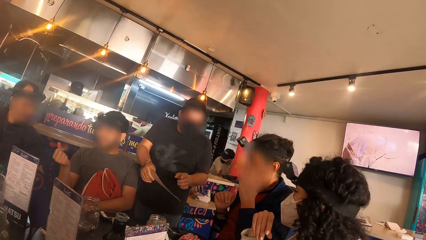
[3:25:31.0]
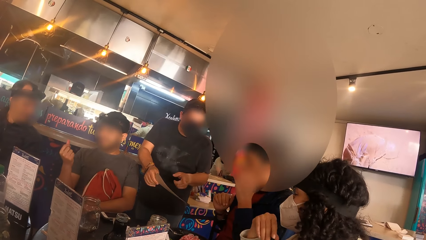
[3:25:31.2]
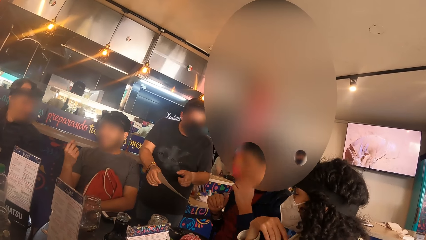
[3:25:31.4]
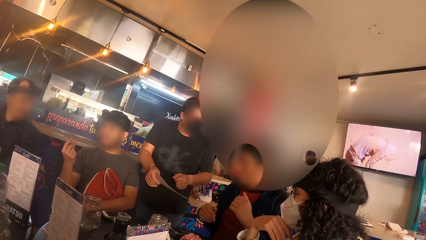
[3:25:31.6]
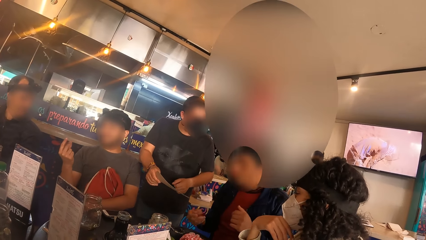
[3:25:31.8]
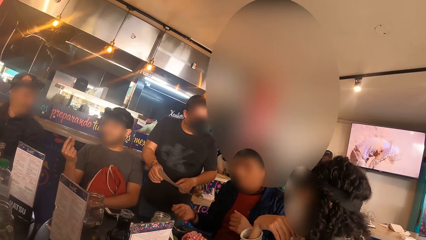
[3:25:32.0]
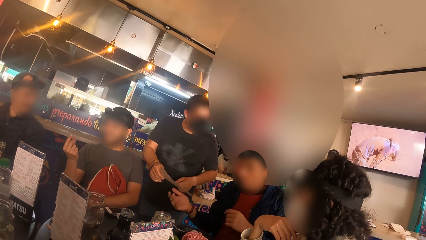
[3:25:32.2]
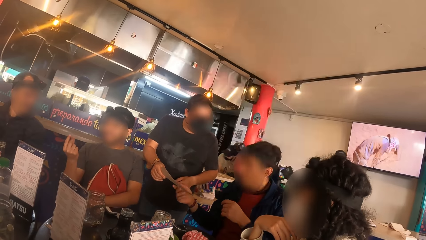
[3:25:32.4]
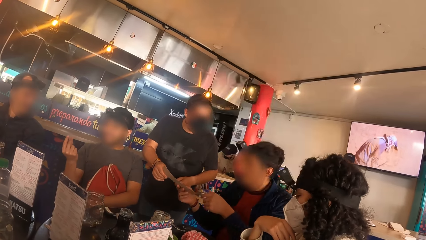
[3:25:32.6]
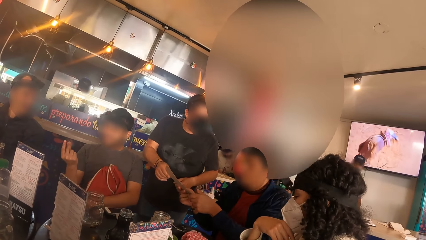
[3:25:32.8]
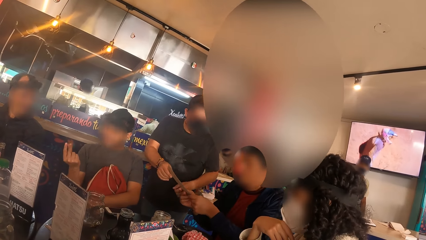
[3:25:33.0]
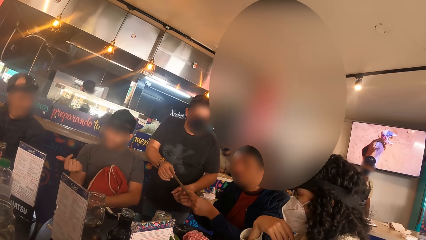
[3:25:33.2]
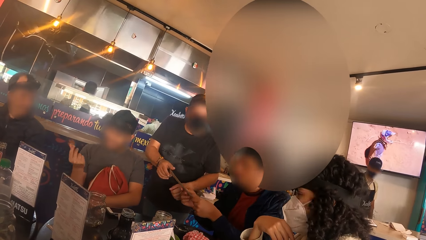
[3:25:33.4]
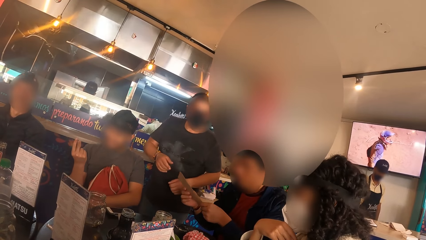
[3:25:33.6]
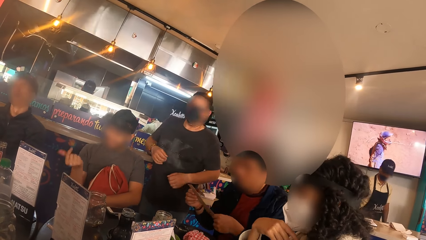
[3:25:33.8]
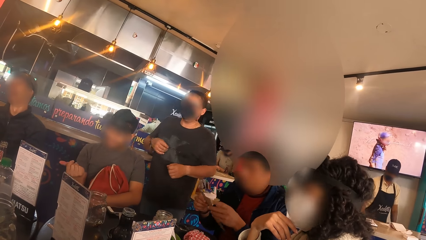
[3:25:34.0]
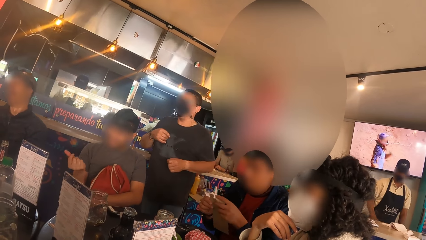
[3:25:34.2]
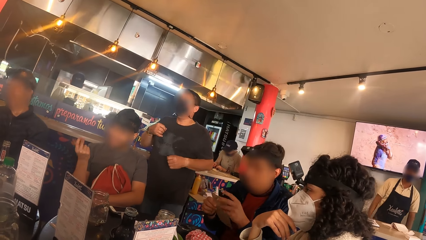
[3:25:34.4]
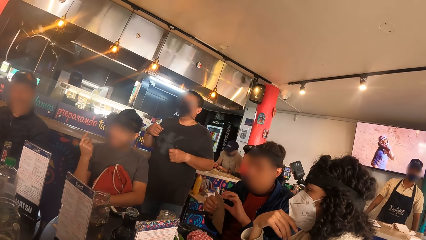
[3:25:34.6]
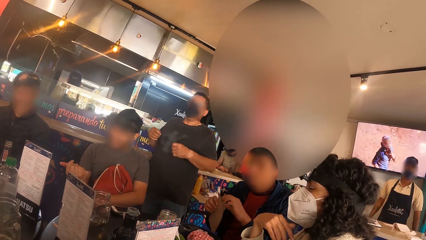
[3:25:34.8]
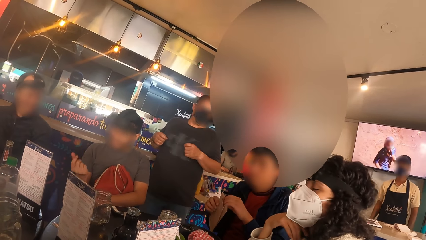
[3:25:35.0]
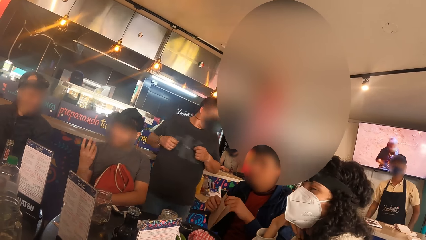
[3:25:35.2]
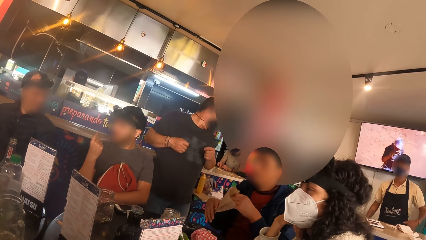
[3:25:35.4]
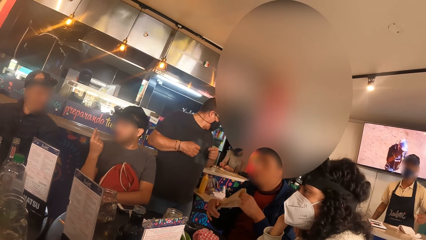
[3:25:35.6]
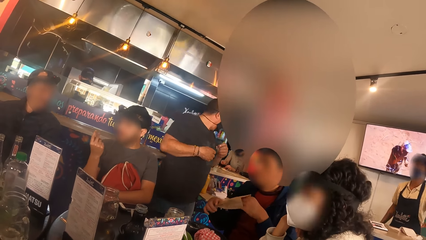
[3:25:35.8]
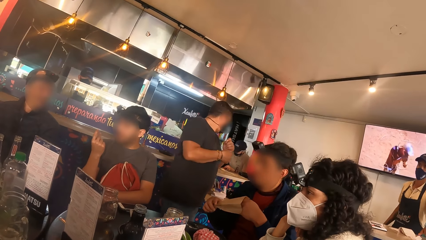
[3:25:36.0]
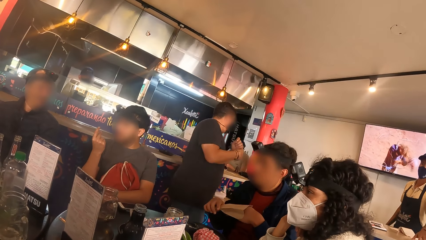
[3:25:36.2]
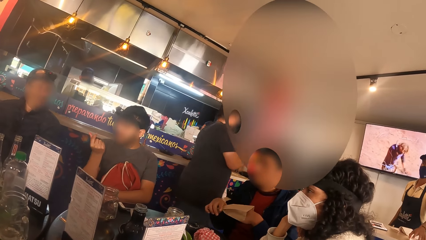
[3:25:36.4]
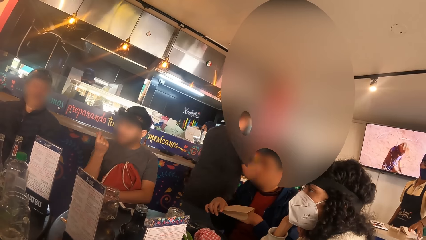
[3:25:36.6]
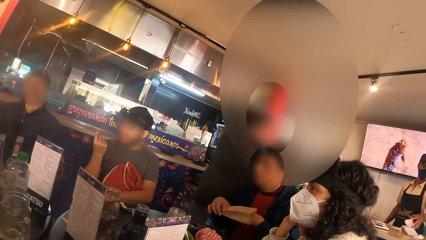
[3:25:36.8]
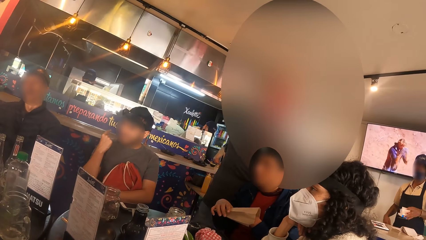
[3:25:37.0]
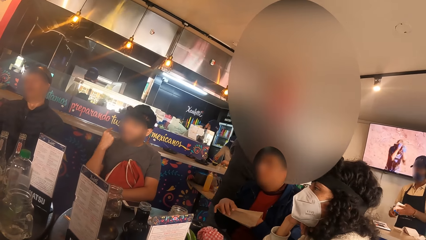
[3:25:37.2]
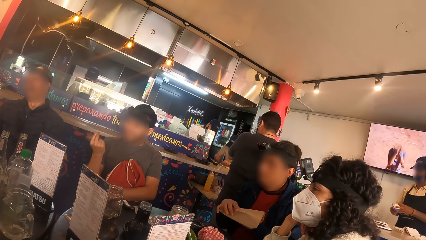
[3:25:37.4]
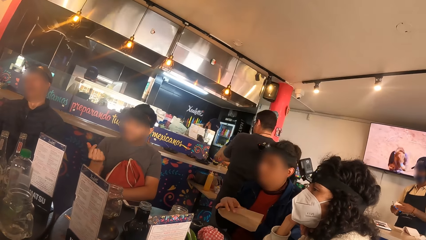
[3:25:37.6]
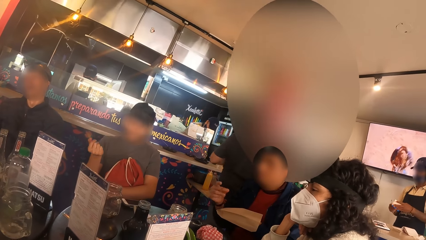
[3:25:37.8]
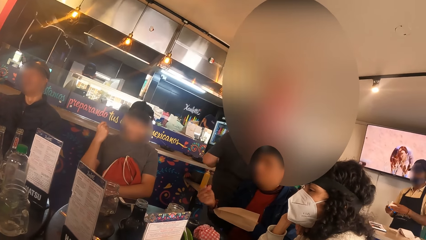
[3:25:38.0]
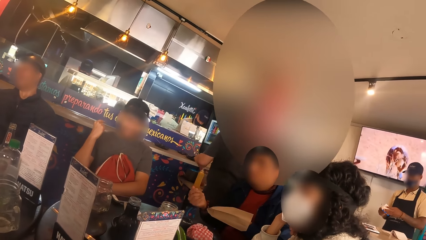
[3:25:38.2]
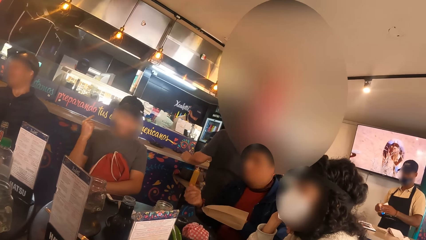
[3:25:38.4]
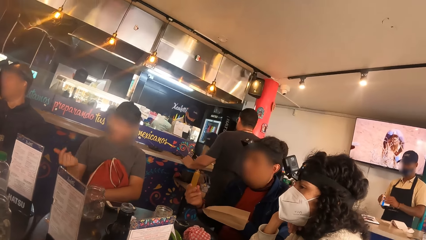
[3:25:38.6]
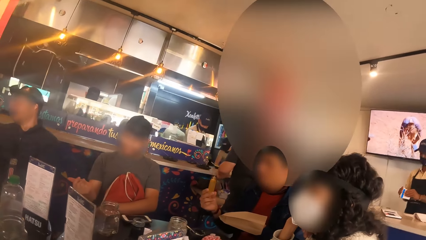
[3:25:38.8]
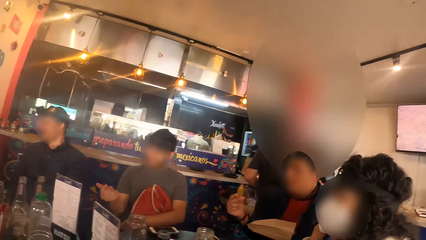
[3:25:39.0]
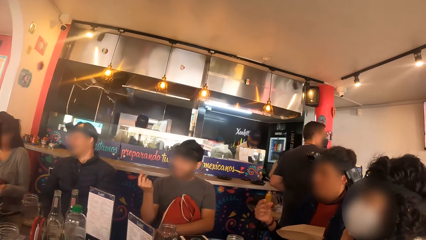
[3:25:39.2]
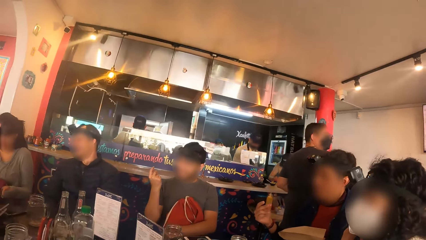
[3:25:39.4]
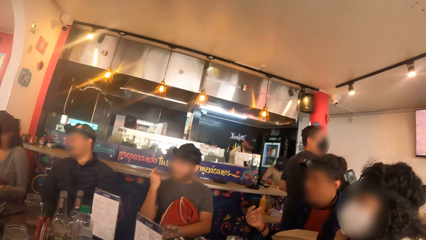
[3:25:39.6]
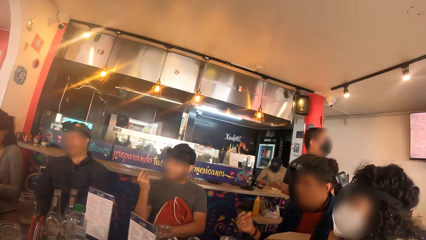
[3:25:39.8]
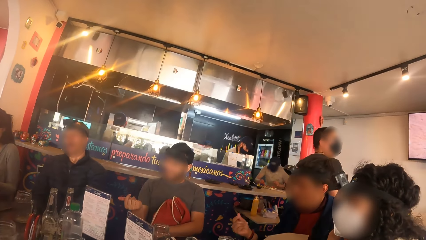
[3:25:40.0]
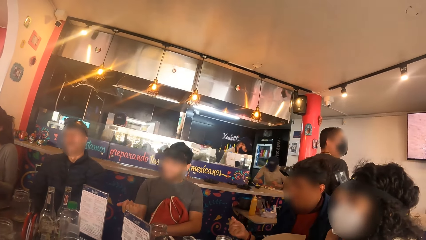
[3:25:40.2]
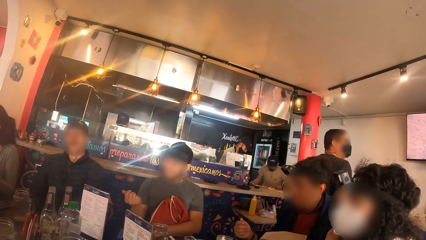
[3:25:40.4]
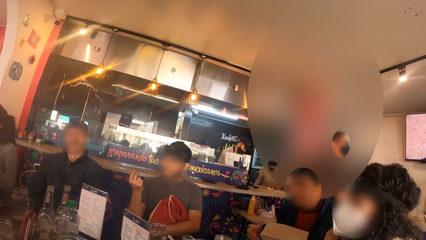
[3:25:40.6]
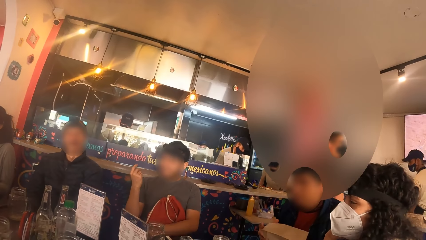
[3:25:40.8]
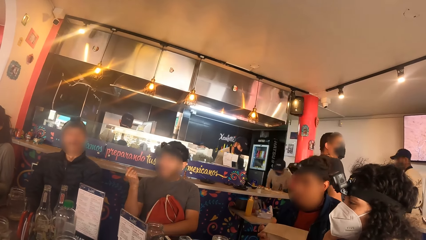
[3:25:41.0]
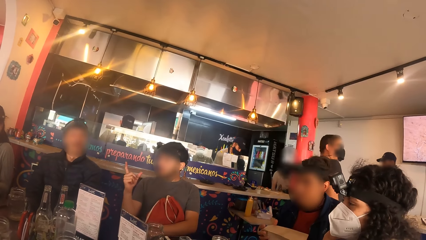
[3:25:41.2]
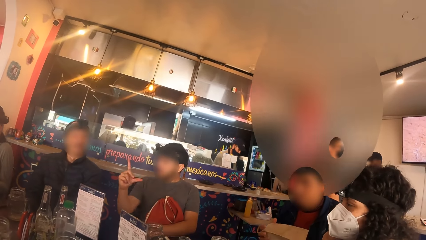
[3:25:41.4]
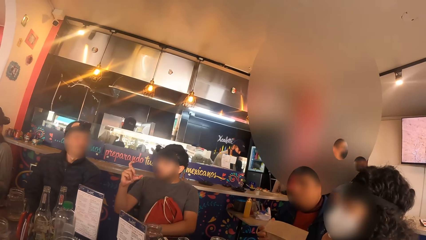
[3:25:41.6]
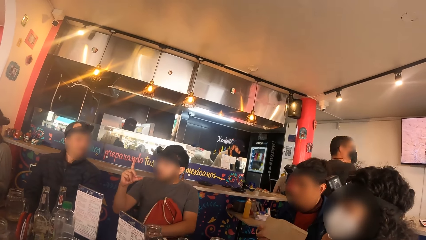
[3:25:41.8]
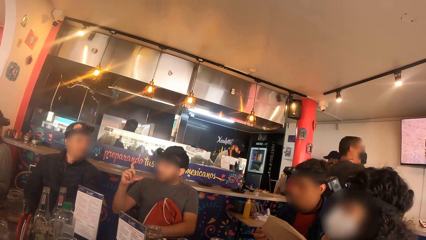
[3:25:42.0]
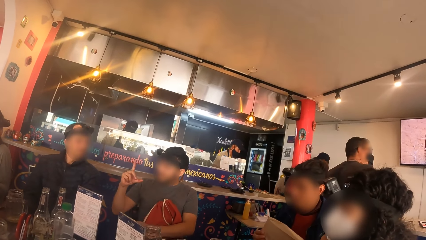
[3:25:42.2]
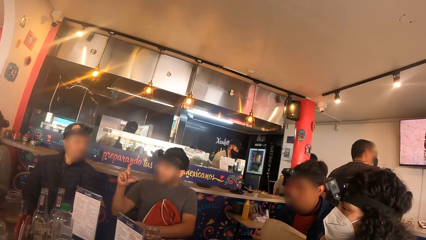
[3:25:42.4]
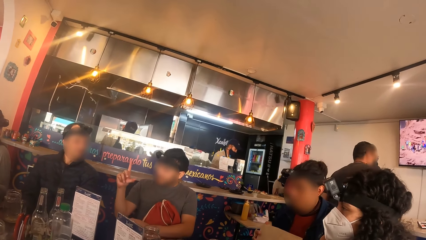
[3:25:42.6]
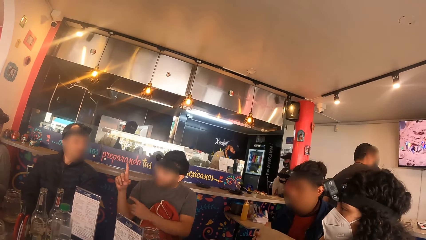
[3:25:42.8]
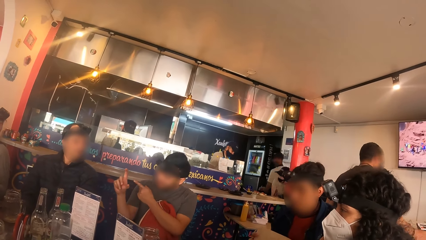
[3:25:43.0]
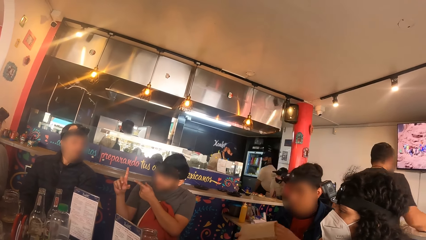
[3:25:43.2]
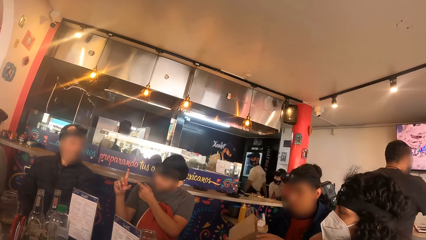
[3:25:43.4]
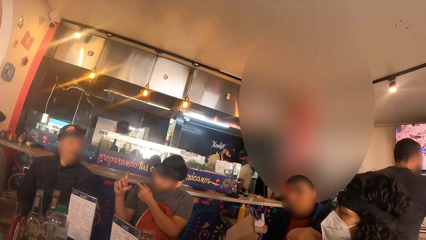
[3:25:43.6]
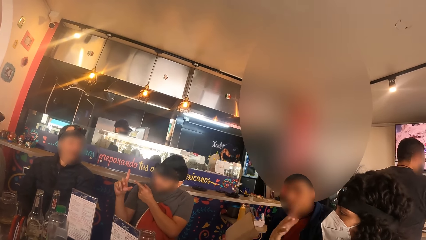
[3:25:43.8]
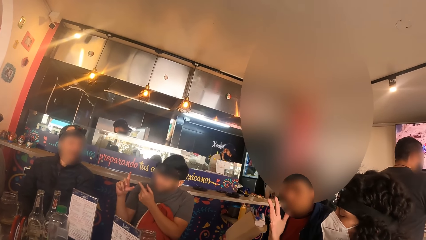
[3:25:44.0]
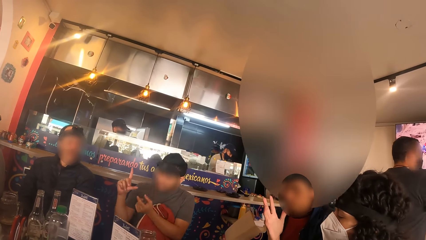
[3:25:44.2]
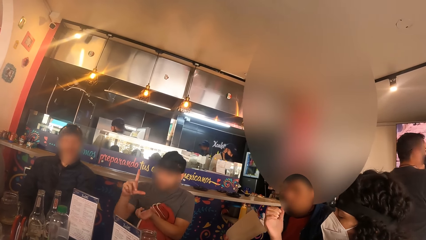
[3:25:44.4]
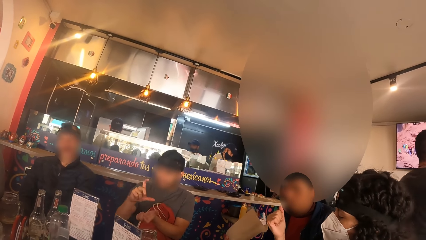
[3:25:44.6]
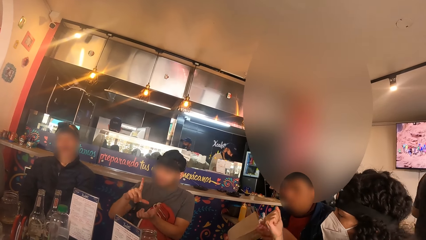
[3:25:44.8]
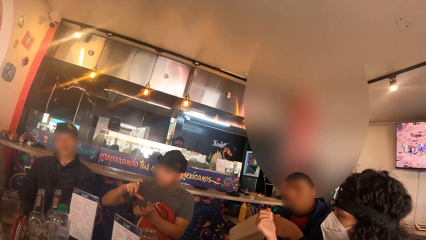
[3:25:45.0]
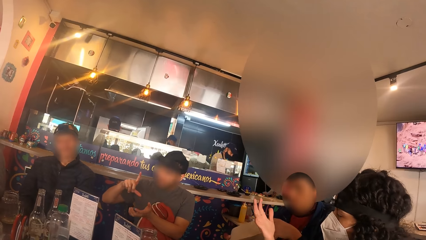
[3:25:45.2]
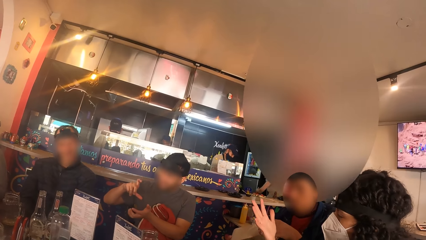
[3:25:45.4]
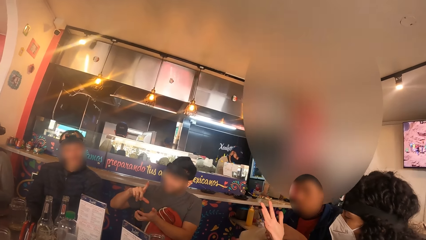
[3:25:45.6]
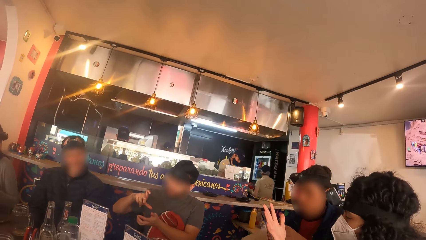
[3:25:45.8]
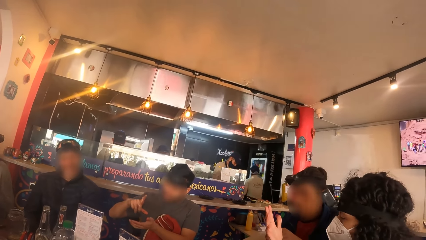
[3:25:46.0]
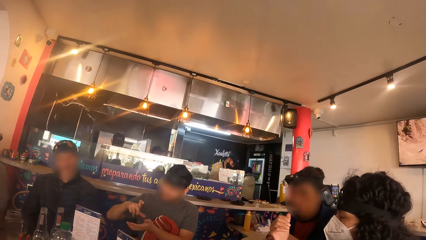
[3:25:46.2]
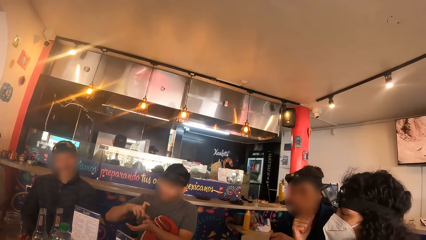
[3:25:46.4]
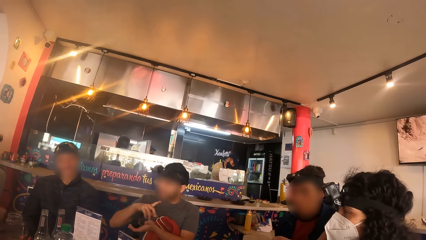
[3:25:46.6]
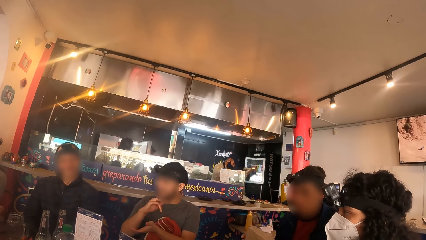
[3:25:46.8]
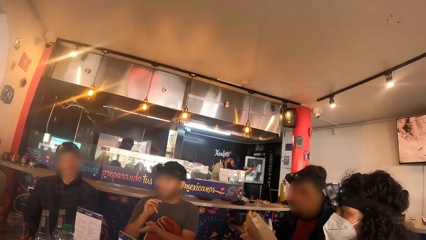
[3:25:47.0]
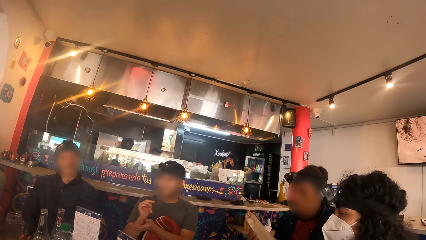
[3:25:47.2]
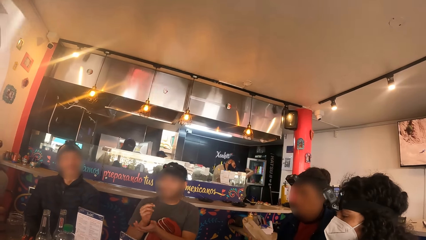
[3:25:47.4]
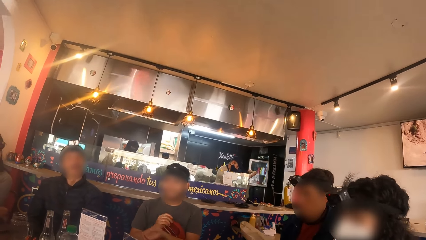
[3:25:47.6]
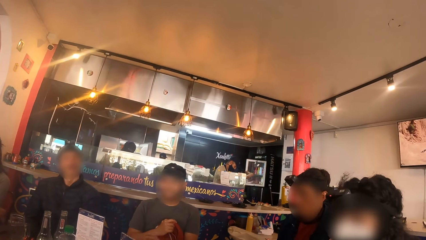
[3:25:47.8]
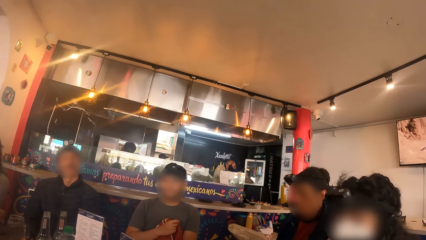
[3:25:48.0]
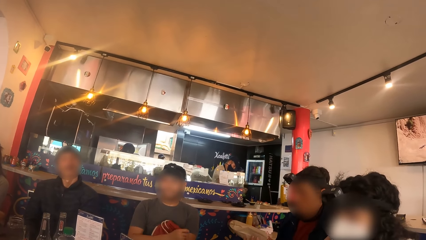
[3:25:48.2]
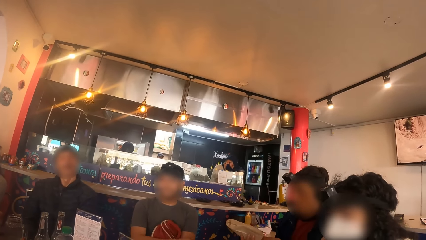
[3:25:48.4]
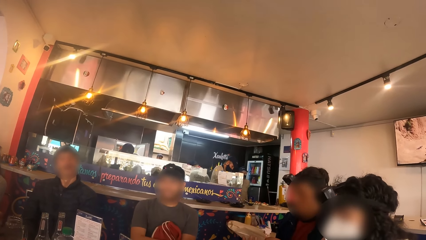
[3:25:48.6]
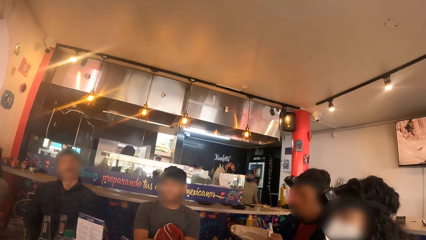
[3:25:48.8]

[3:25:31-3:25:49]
A waiter passes a recyclable kraft wrap to the man with his right hand. The waiter interacts with the man. The man takes the recyclable kraft wrap from the waiter with both hands. He opens the recyclable kraft wrap with his left hand.
